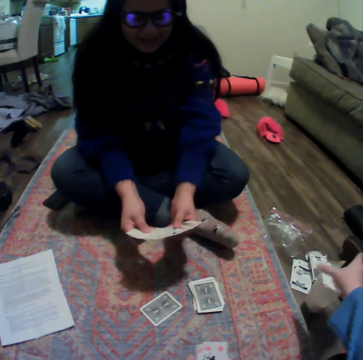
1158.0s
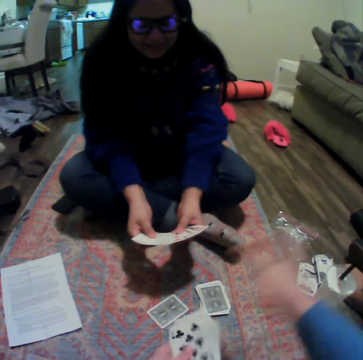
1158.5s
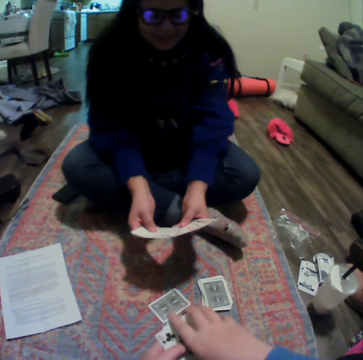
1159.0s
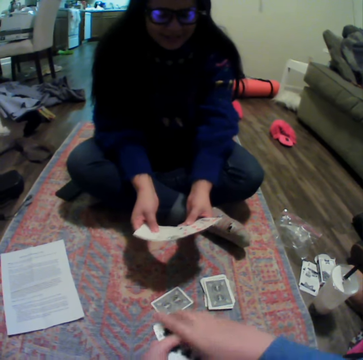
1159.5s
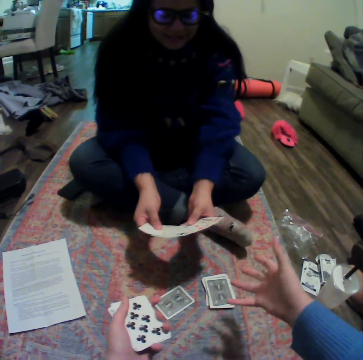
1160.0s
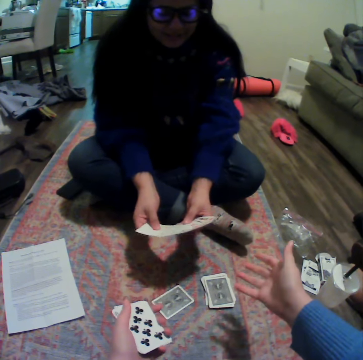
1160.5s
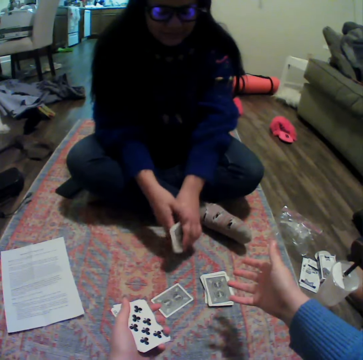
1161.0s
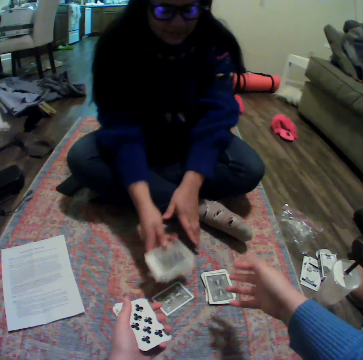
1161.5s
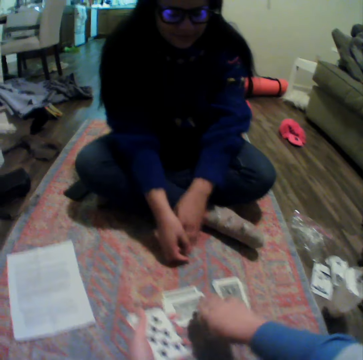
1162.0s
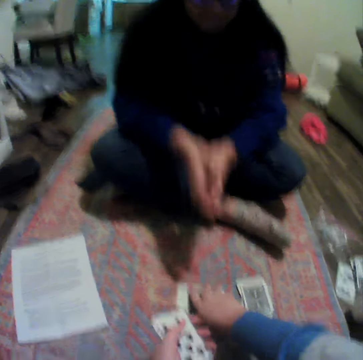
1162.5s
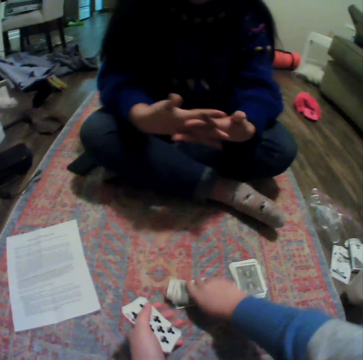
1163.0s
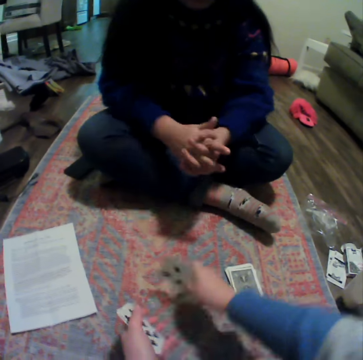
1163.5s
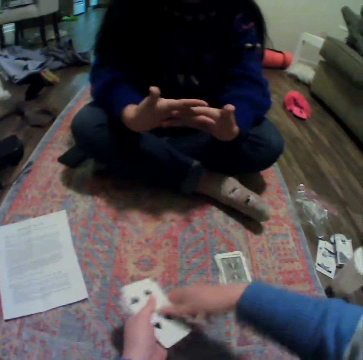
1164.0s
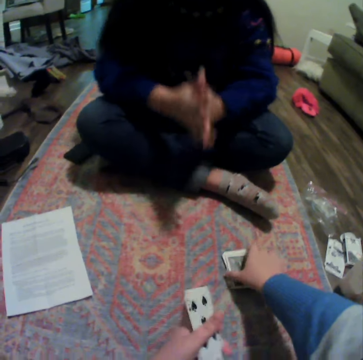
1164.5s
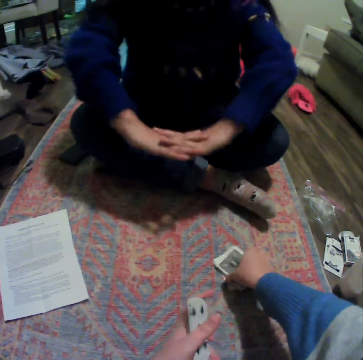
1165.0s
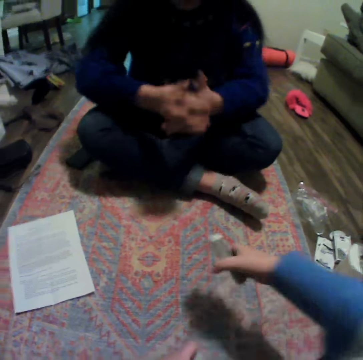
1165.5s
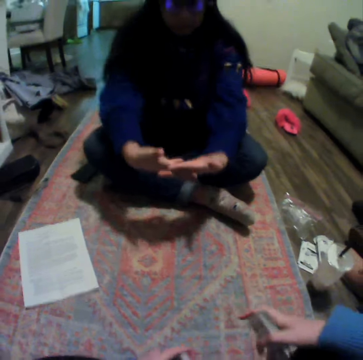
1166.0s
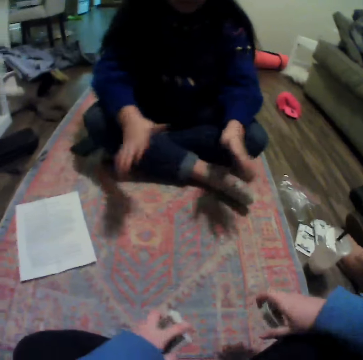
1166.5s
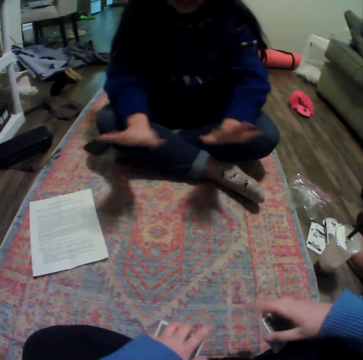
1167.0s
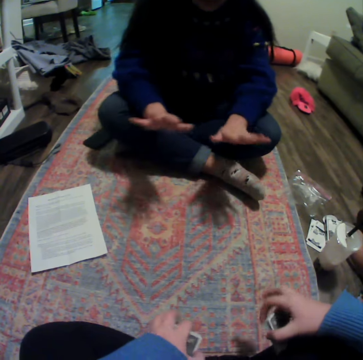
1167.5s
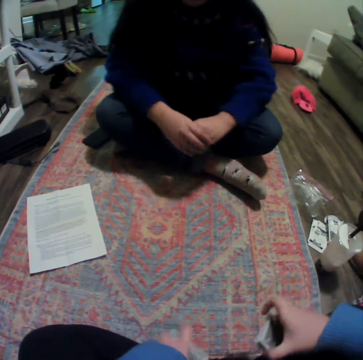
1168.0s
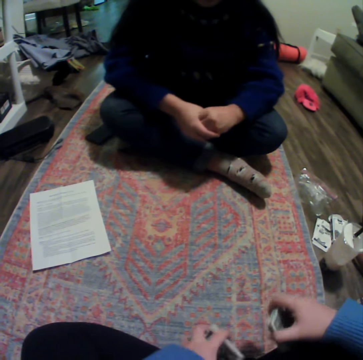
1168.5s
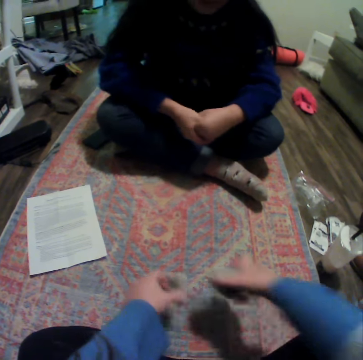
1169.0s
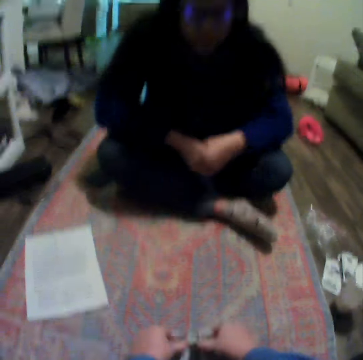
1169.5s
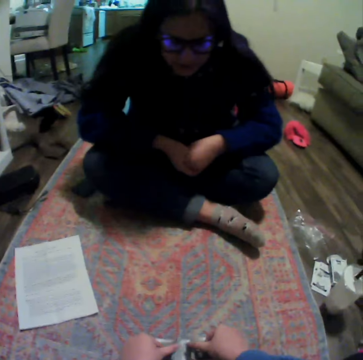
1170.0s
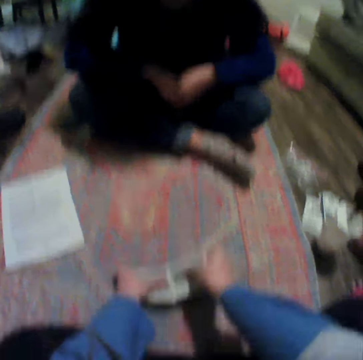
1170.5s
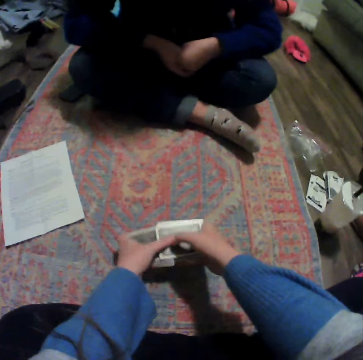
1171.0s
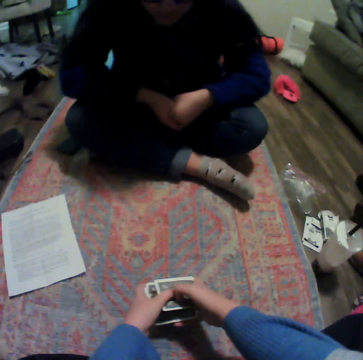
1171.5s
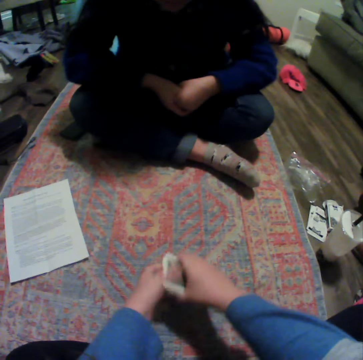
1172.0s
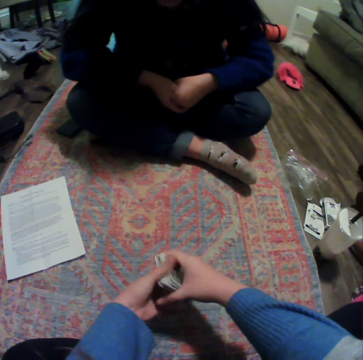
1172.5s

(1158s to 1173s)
A lady spreads cards. The camera wearer collects the cards on the carpet and stretches out her hand. The lady gathers the cards. The lady drops the cards on the carpet and moves her hands. The camera wearer picks the cards on the carpet. She picks the cards again. She shuffles the cards.

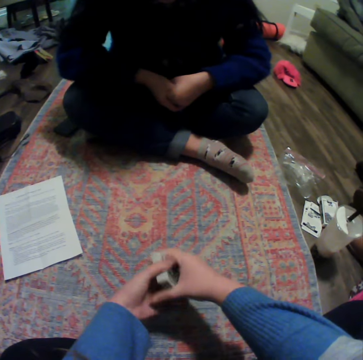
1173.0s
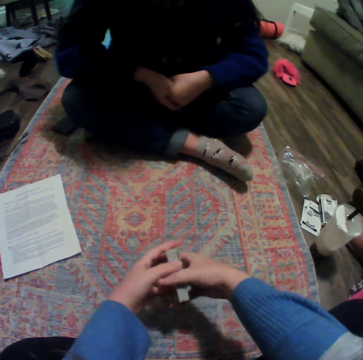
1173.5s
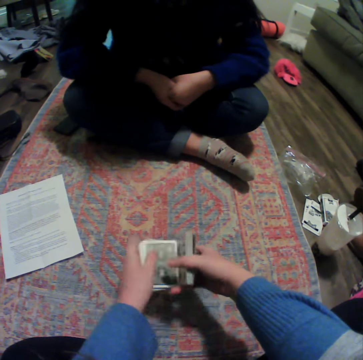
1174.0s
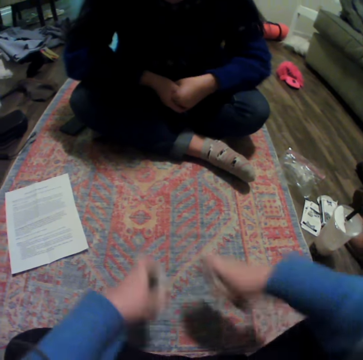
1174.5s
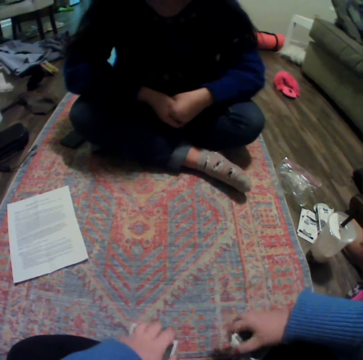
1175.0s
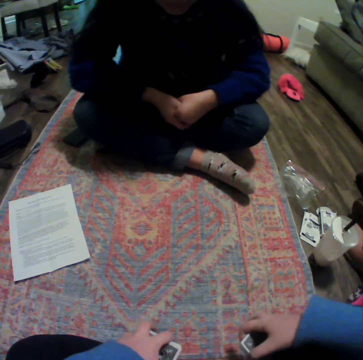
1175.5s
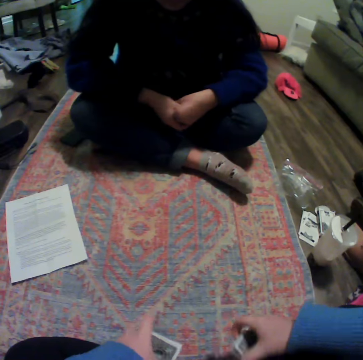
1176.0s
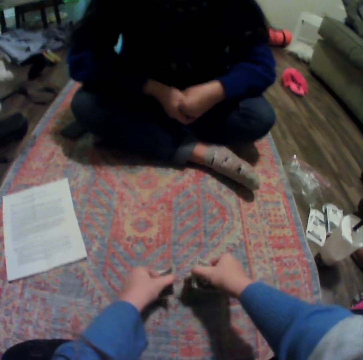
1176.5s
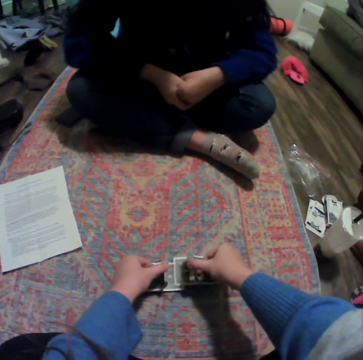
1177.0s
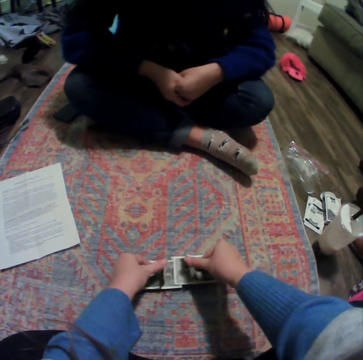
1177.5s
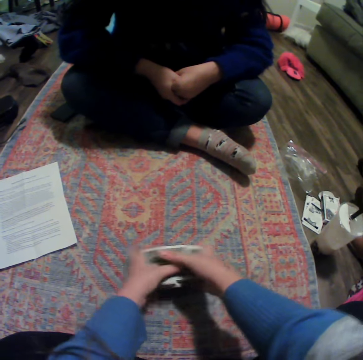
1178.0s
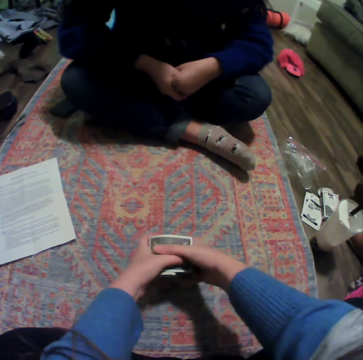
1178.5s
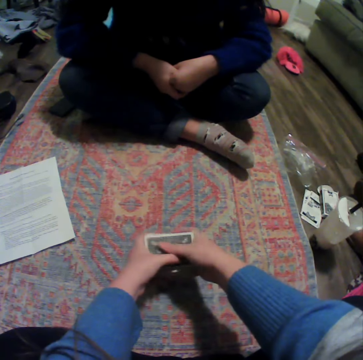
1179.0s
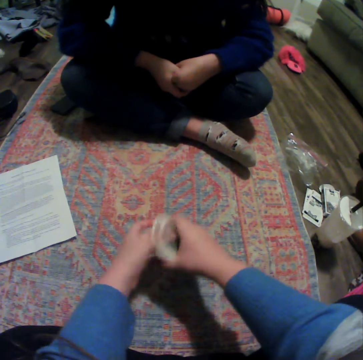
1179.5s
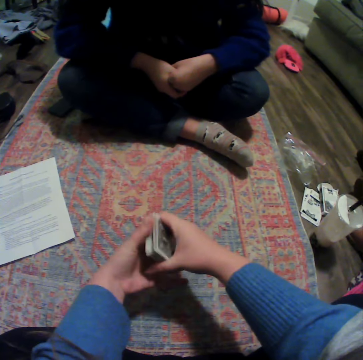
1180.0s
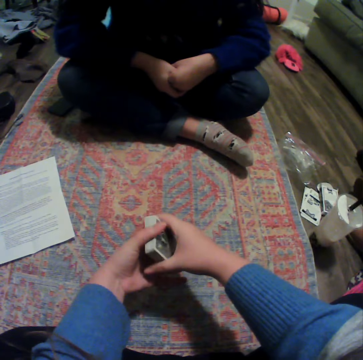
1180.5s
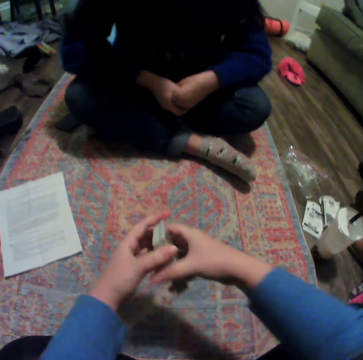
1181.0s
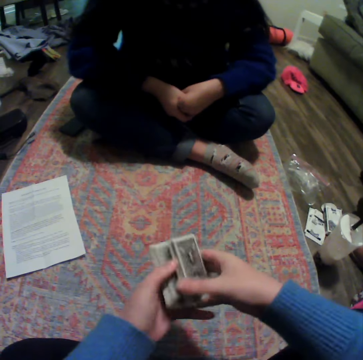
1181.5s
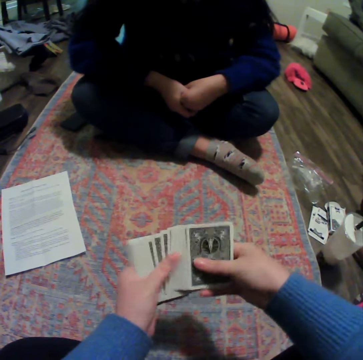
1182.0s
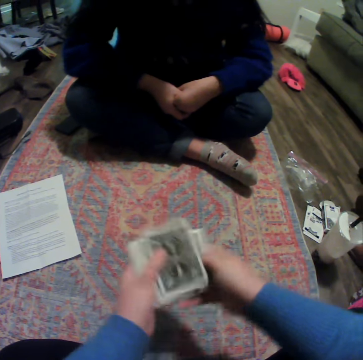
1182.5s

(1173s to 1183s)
The camera wearer reshuffles the cards. They reshuffle the cards again. They gather the cards.

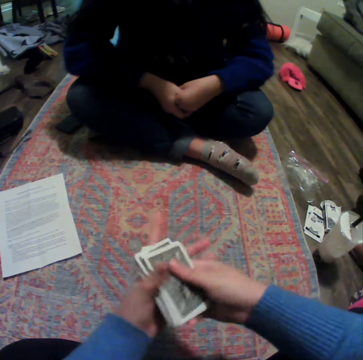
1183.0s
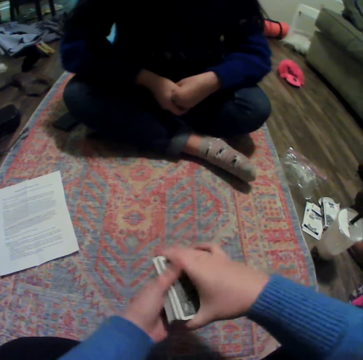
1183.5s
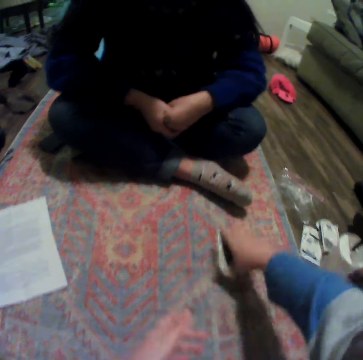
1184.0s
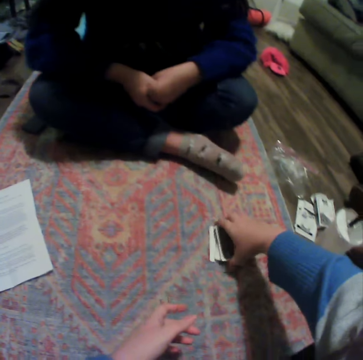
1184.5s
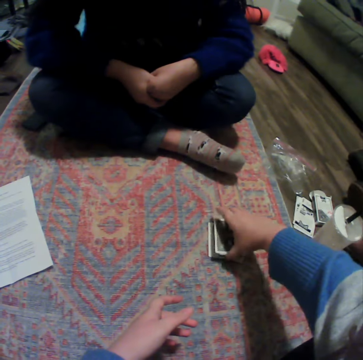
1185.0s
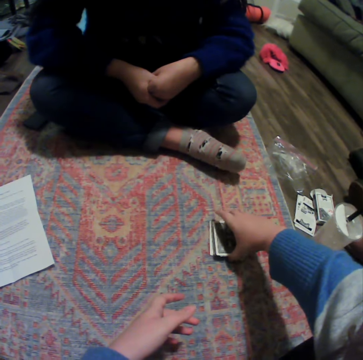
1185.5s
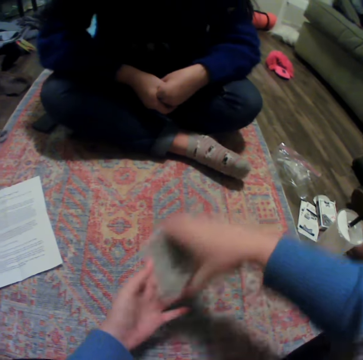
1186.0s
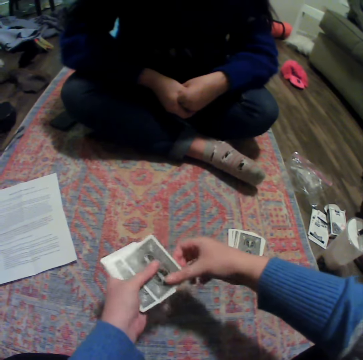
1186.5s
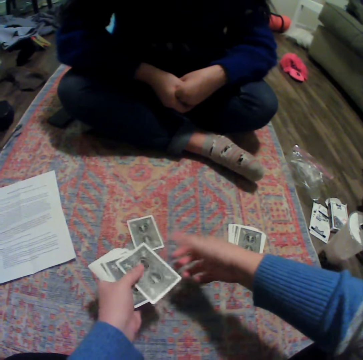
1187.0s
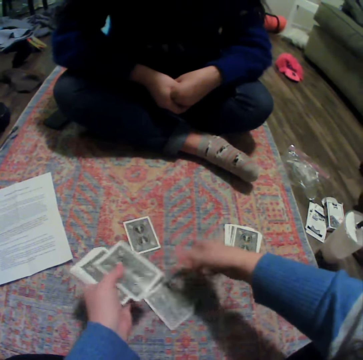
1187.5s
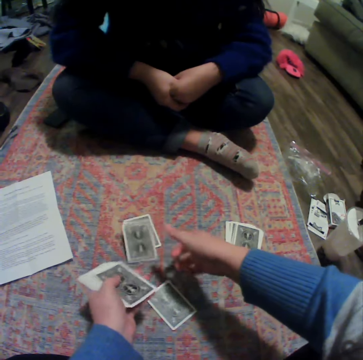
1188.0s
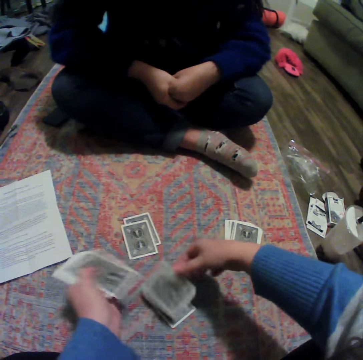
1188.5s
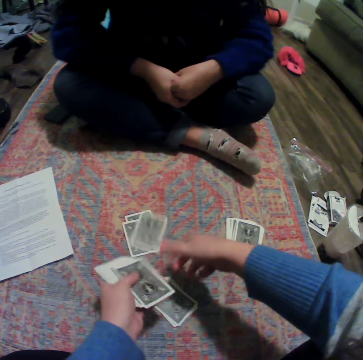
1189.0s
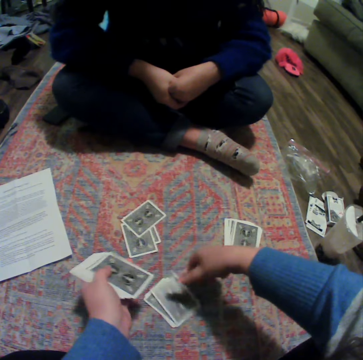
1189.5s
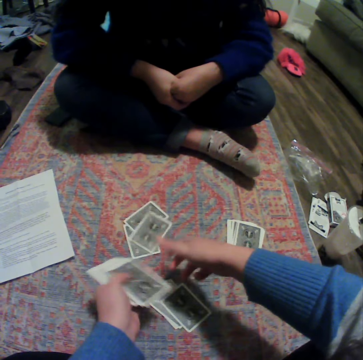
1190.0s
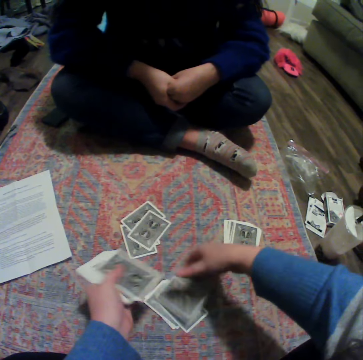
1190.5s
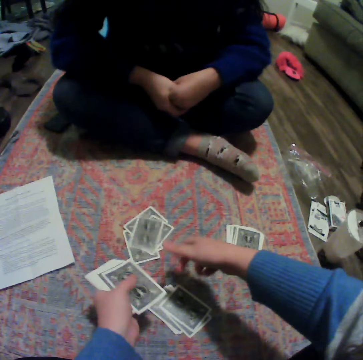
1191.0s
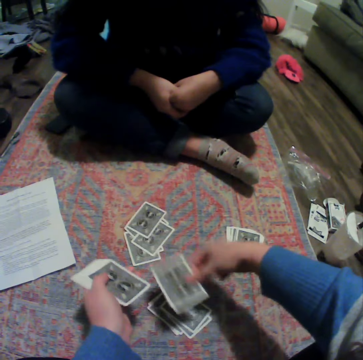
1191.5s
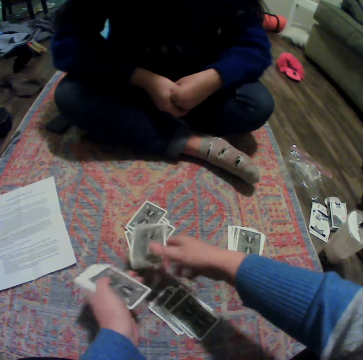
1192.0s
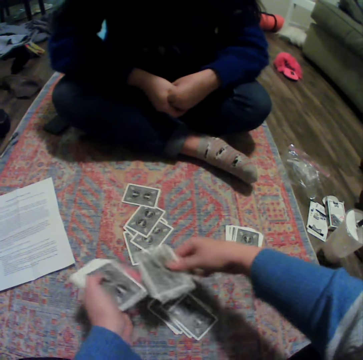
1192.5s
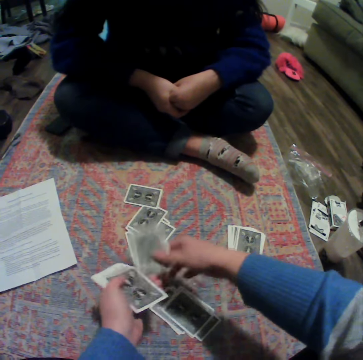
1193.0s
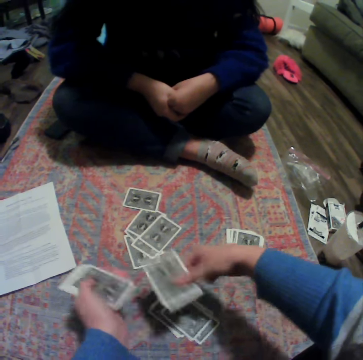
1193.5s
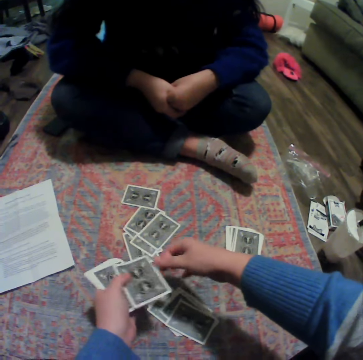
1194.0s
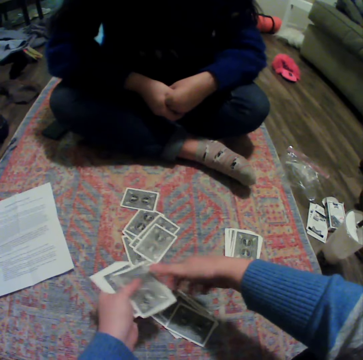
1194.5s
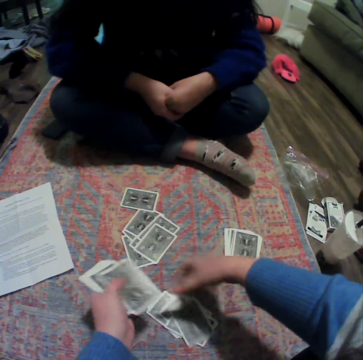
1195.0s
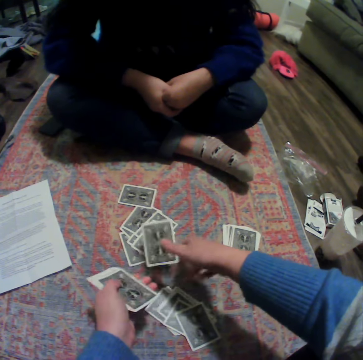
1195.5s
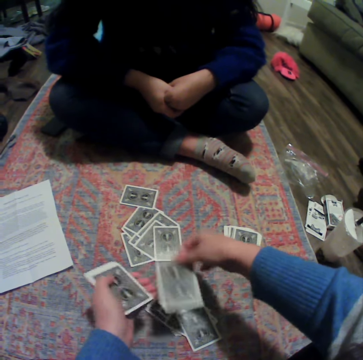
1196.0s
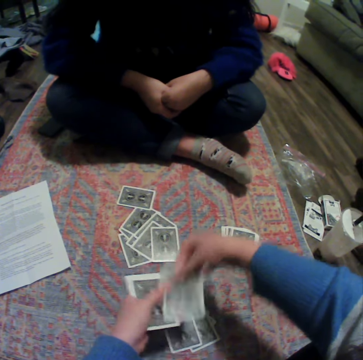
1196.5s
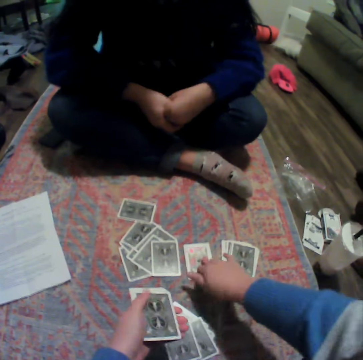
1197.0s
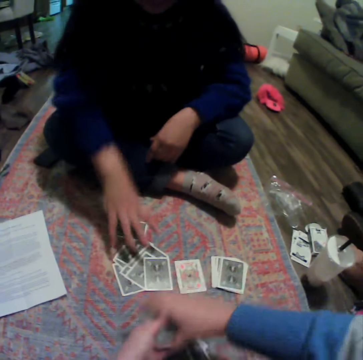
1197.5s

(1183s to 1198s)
The camera wearer reshuffles the cards and gathers the cards. They place the cards on the table. They pick the cards. They drop the cards down. They share the cards on the carpet. They drop the cards down repeatedly. A lady talks to the camera wearer. The camera wearer drops the cards down repeatedly. They overturn a card on the carpet. They play the card.
